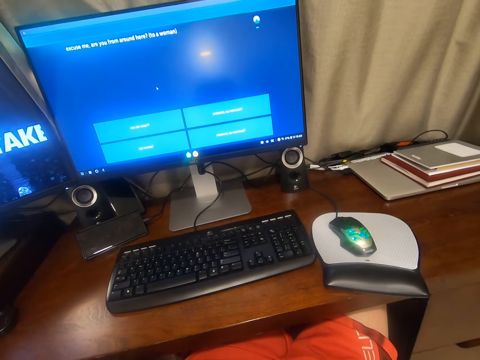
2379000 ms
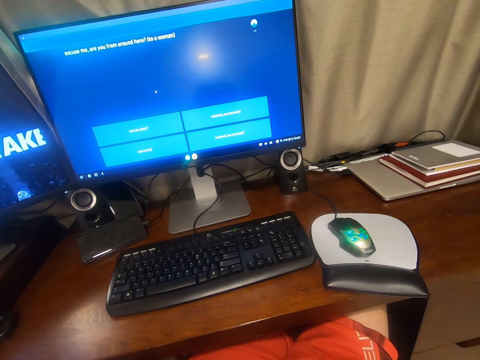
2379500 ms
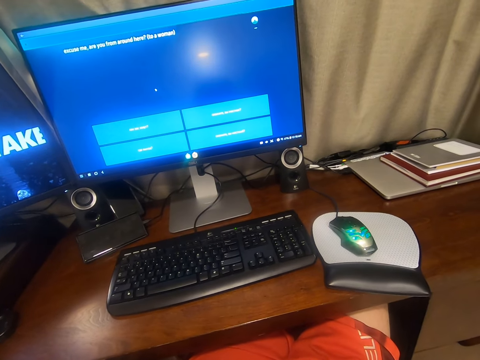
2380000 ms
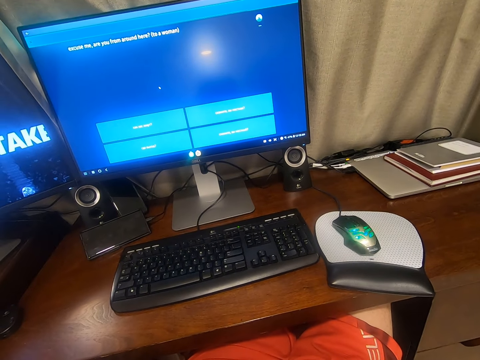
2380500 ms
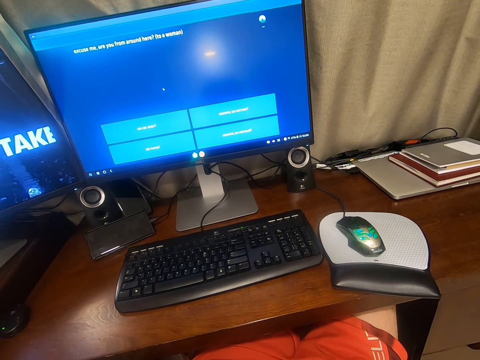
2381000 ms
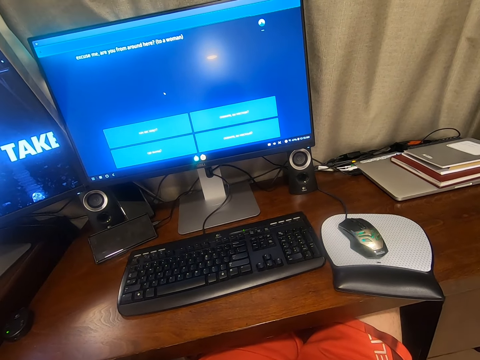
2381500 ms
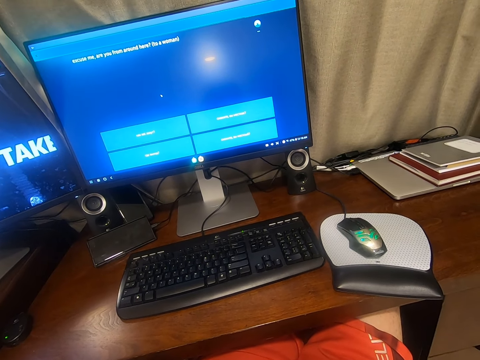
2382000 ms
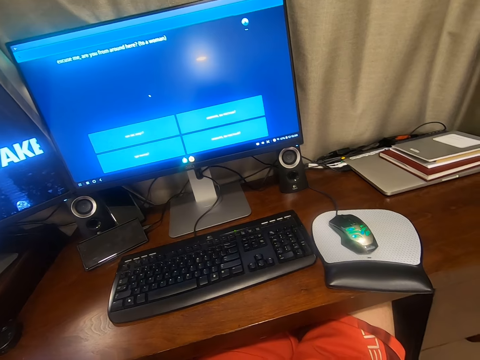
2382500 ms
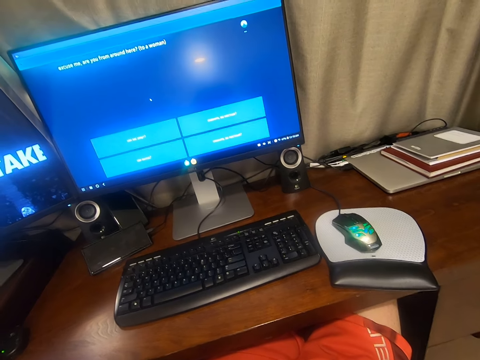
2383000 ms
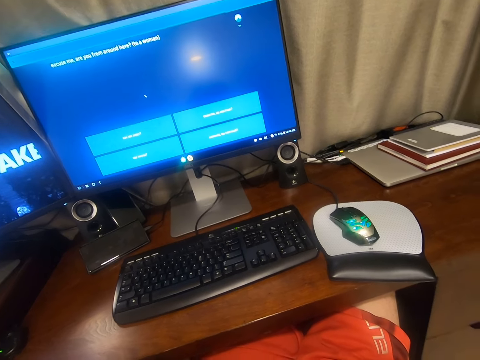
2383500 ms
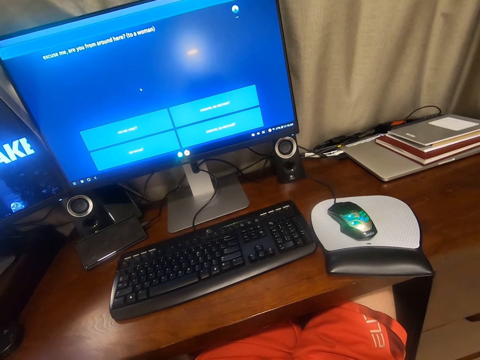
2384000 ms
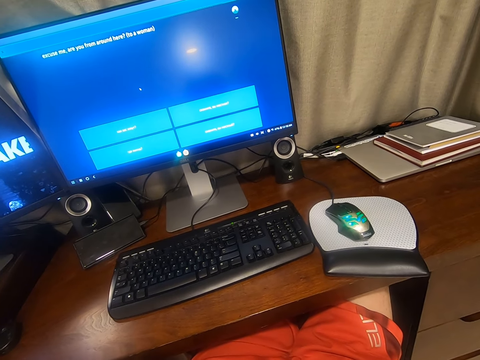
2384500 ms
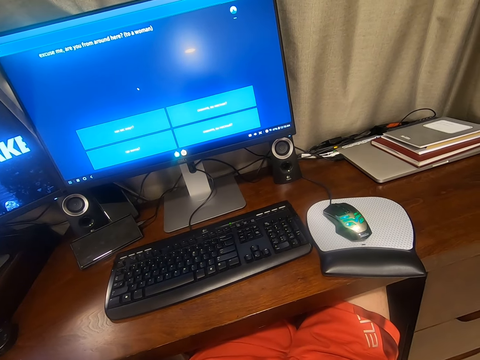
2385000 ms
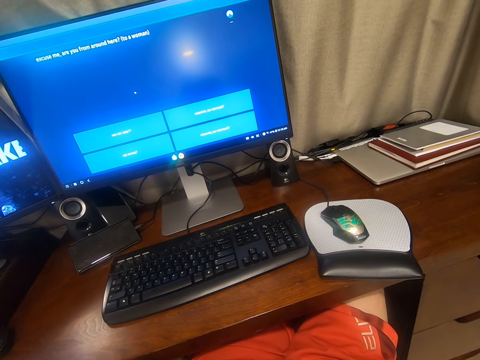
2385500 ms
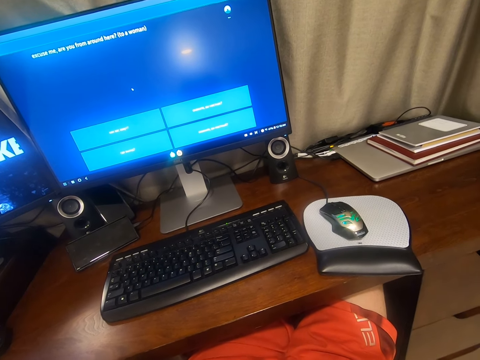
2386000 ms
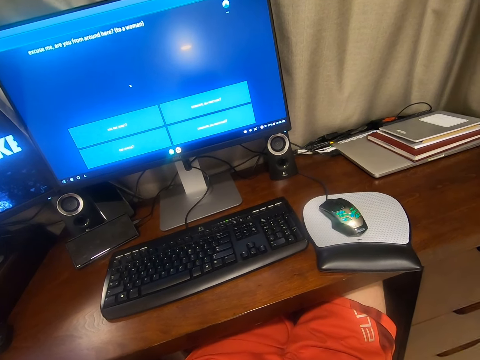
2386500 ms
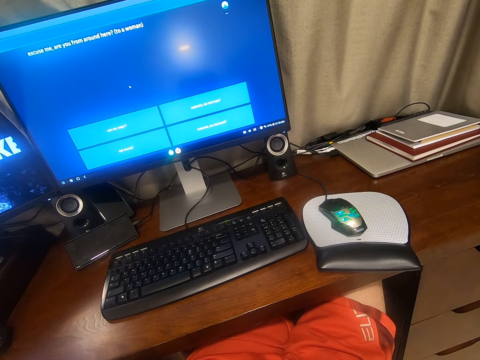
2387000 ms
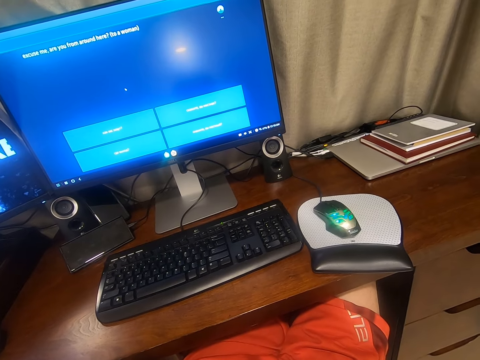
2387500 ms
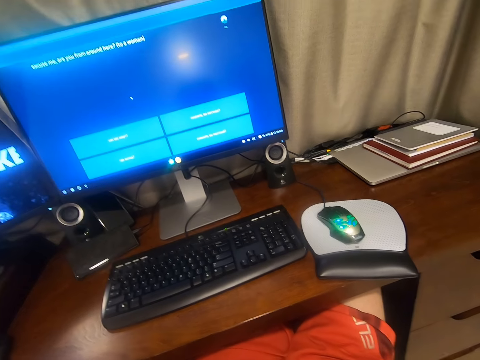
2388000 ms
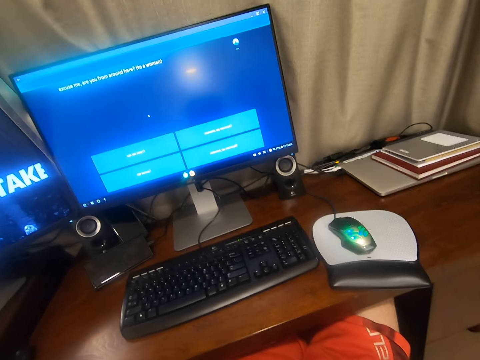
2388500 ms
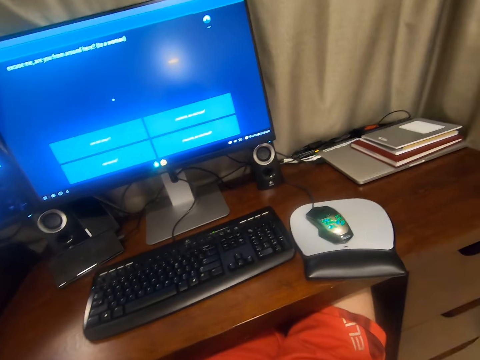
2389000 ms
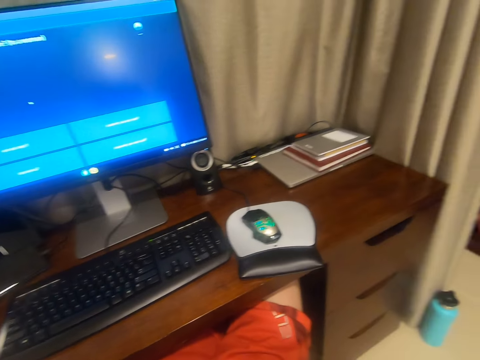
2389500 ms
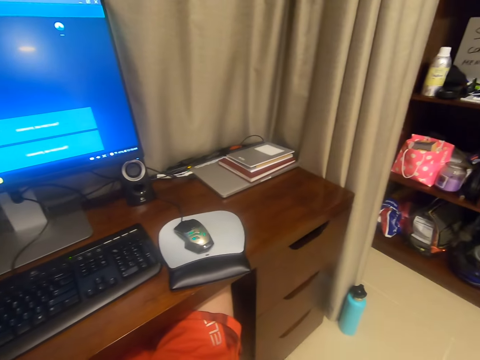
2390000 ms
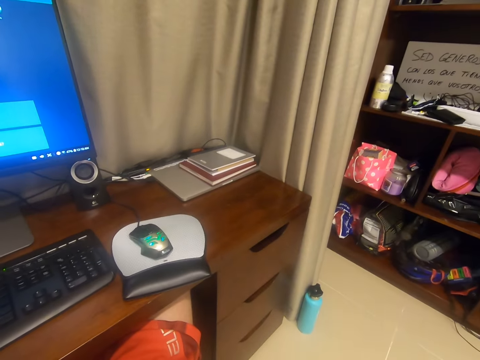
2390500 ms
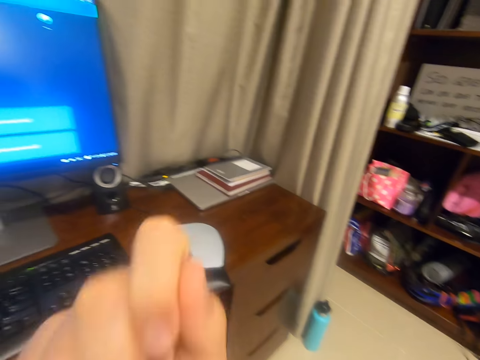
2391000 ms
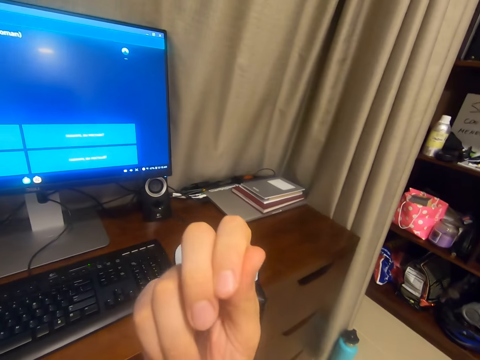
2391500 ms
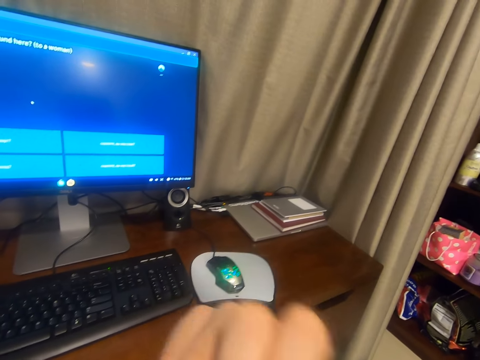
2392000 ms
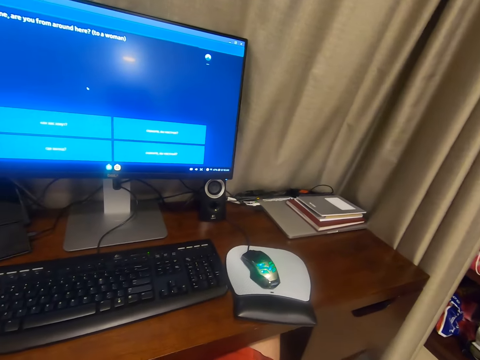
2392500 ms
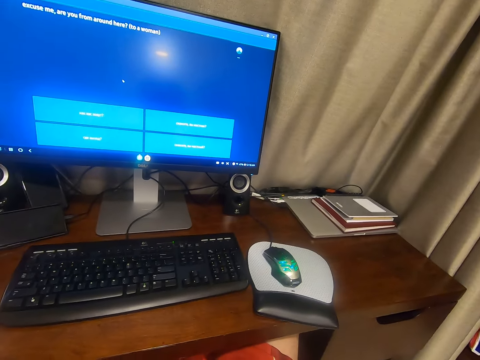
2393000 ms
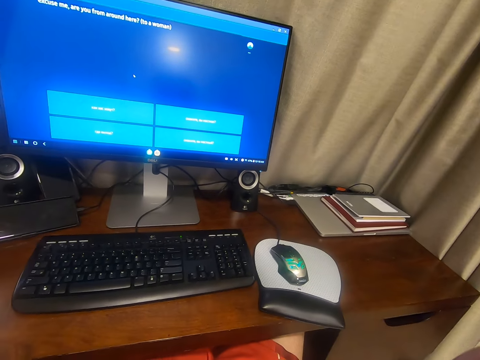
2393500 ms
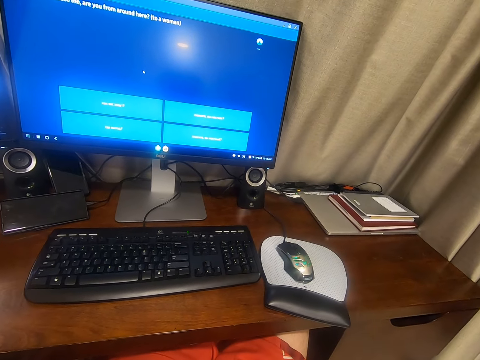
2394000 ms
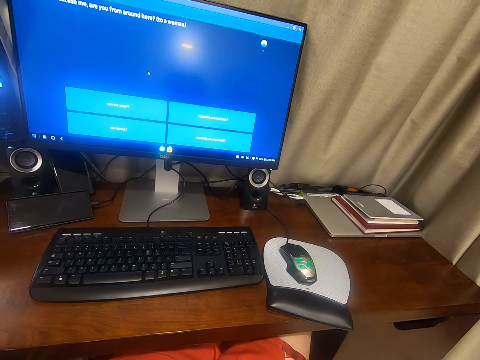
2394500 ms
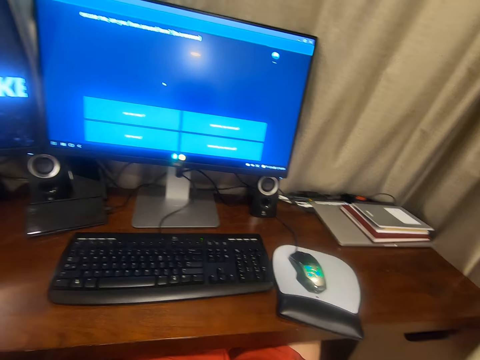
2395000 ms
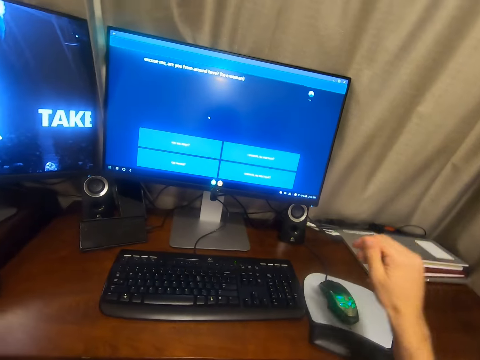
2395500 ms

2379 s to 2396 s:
The camera wearer looks at the desktop. He looks around the room. He looks at his fingers. He stares at the screen.

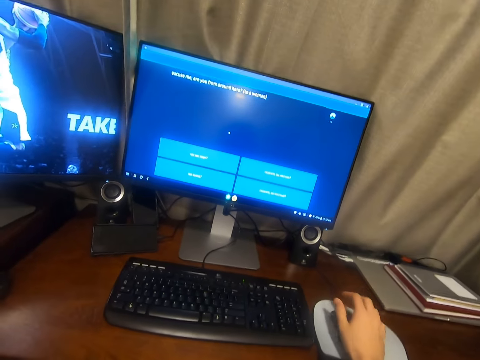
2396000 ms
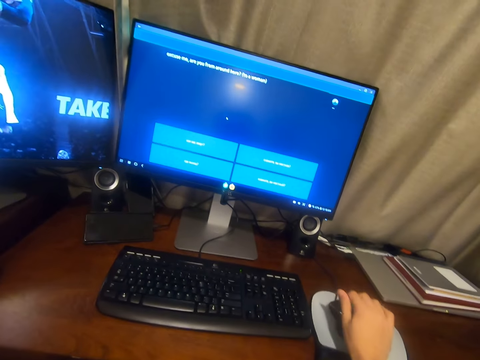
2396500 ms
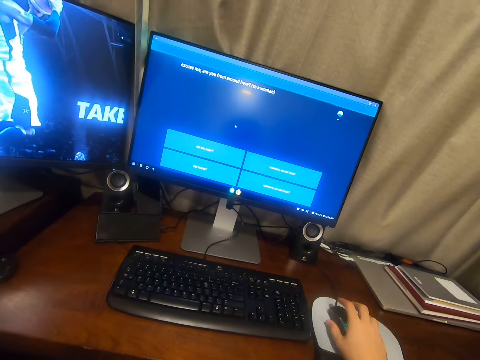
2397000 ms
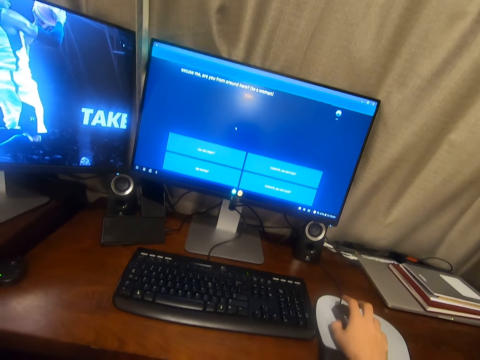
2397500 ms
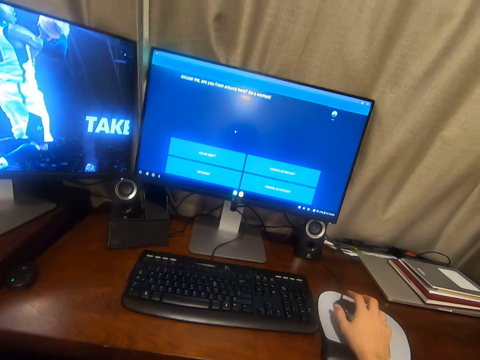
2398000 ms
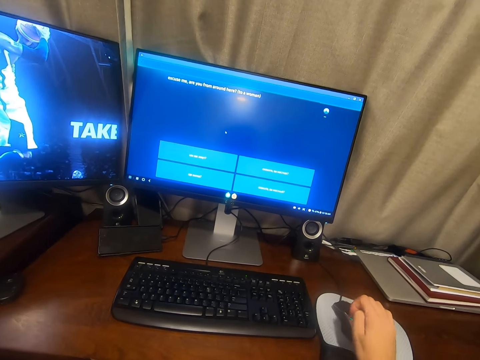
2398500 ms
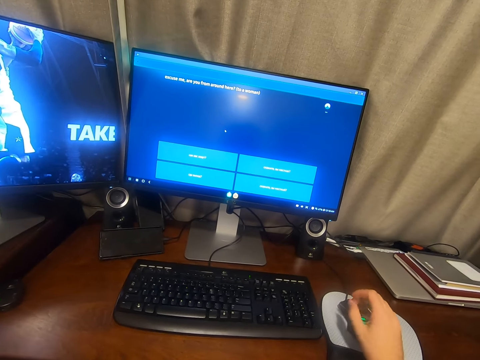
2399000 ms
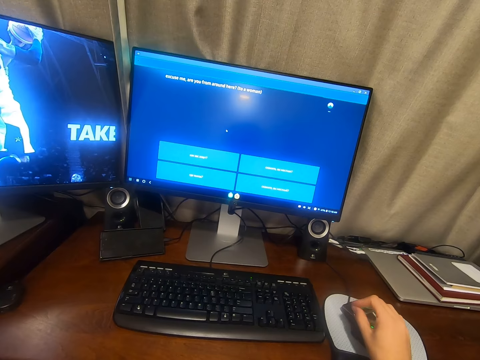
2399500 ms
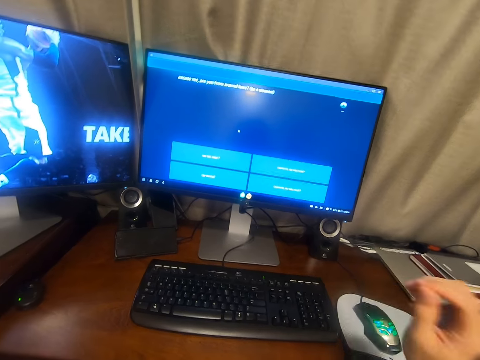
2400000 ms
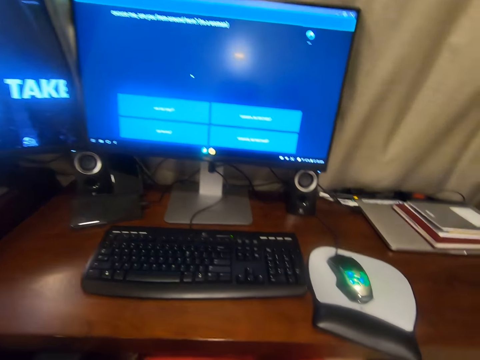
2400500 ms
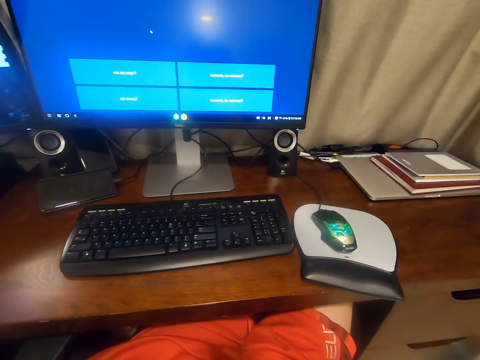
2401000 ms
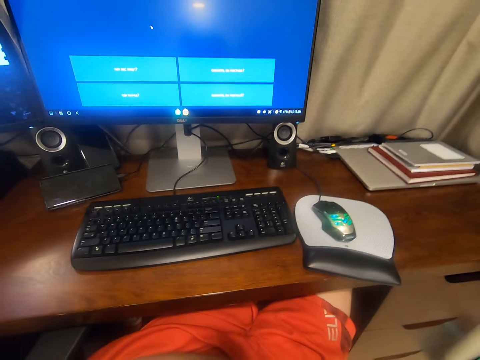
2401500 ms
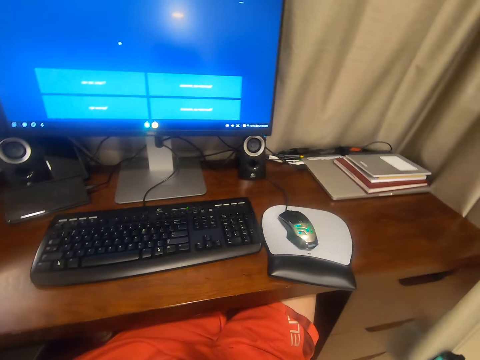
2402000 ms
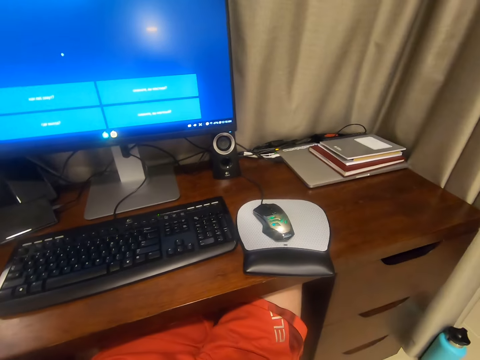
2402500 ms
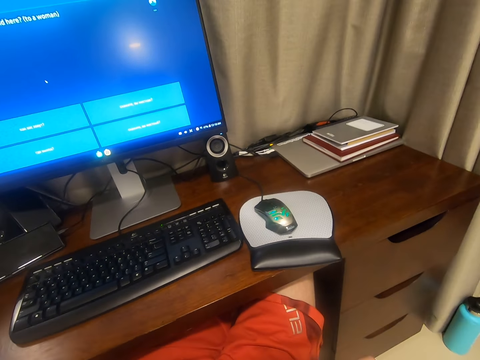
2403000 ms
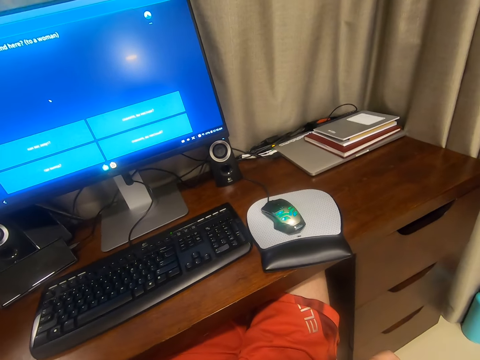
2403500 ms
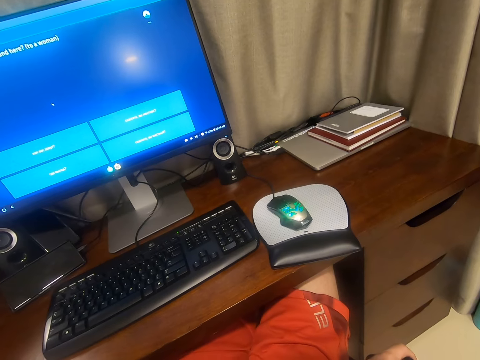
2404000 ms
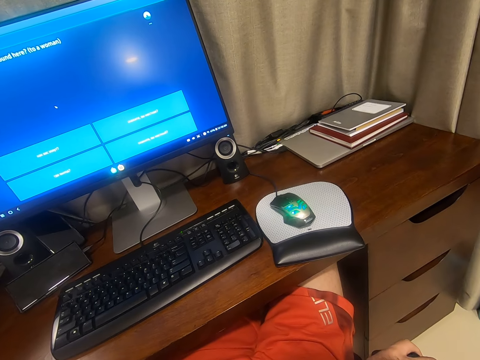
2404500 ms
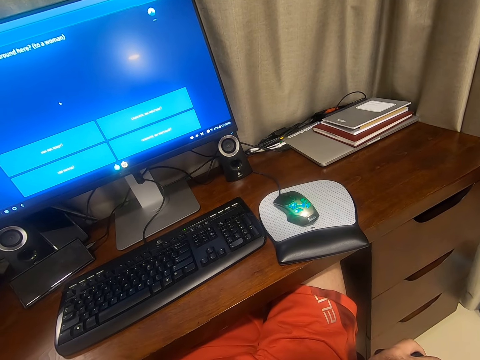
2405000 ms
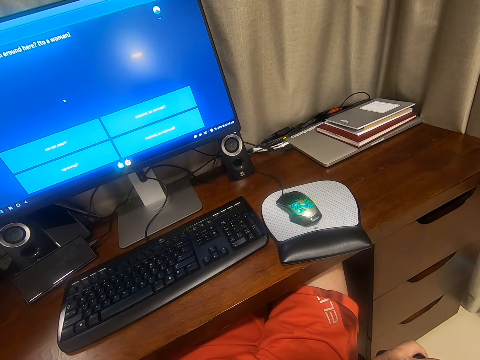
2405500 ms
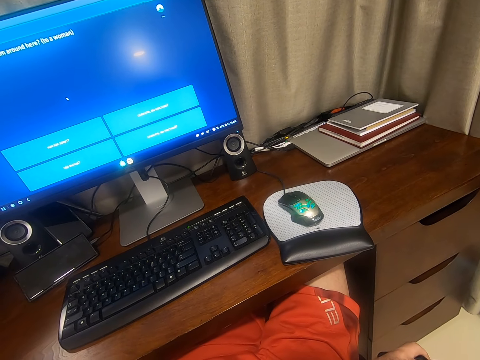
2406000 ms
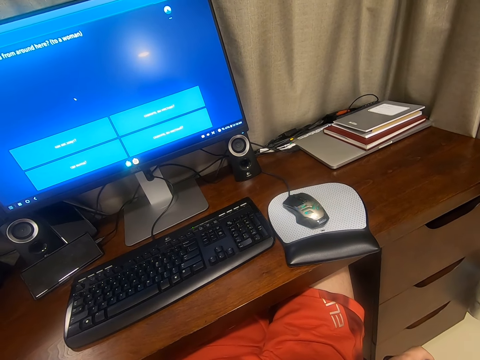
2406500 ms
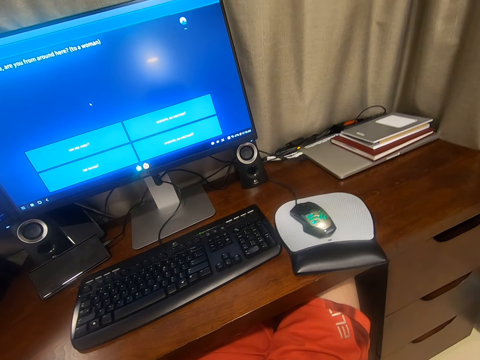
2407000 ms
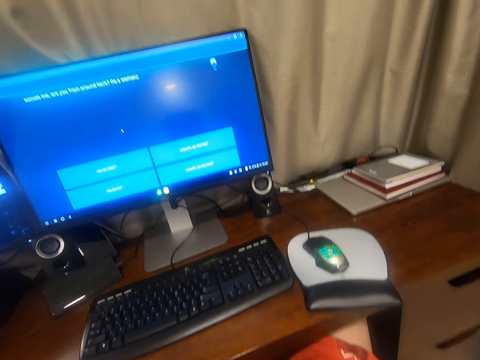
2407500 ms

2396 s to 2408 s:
The camera wearer stretches the hand towards the mouse. He holds the mouse. He moves his fingers. He lifts the hand. He stares at the screen. He looks around the room.
